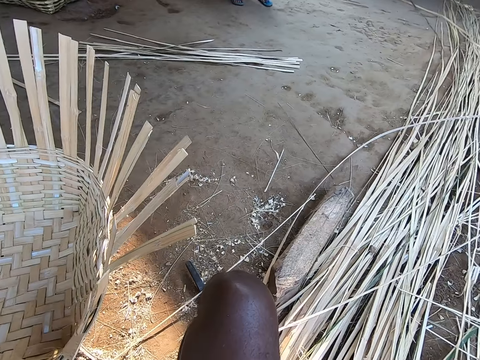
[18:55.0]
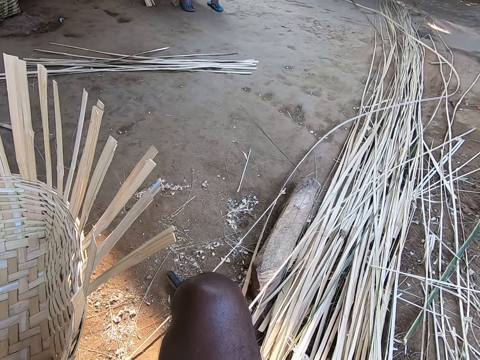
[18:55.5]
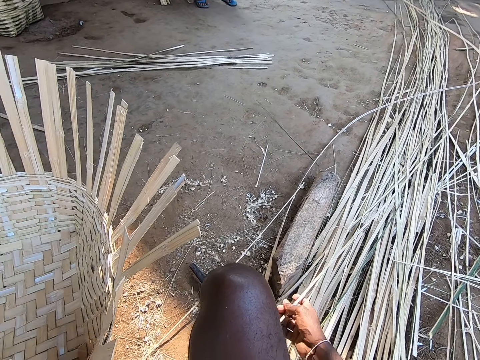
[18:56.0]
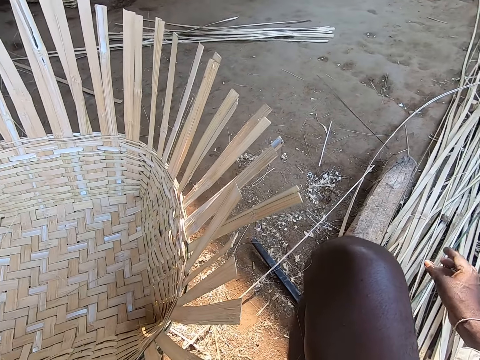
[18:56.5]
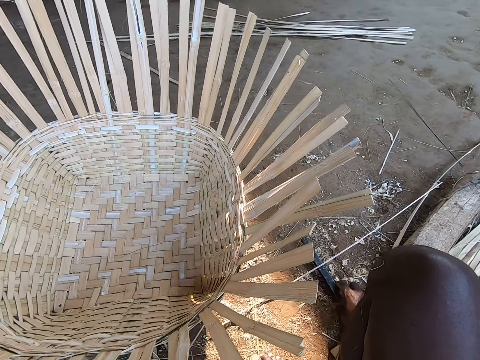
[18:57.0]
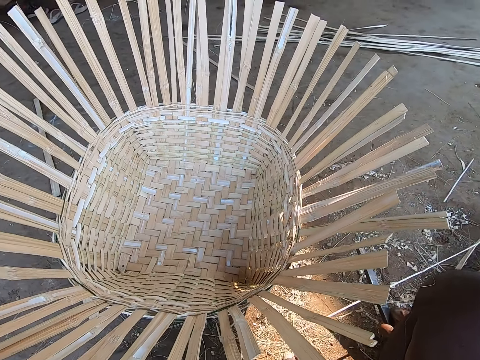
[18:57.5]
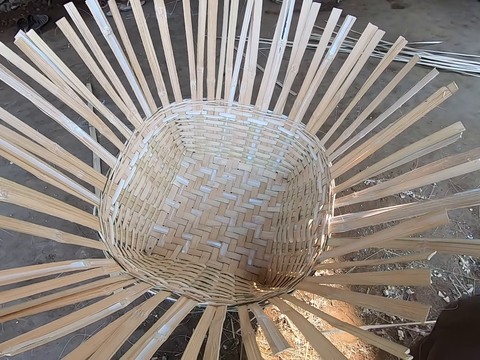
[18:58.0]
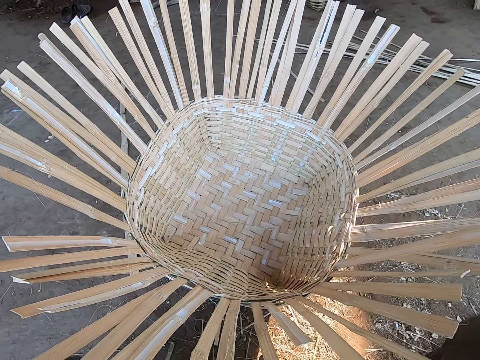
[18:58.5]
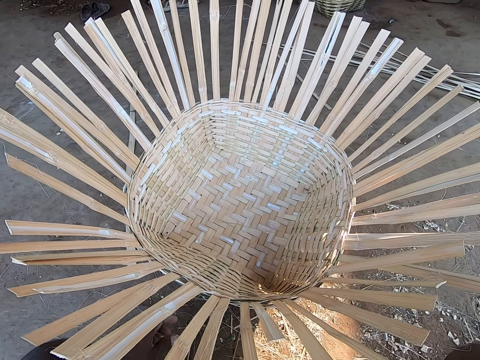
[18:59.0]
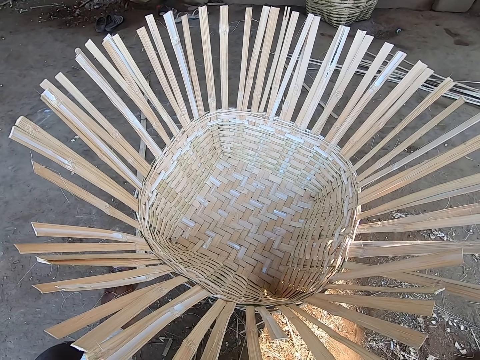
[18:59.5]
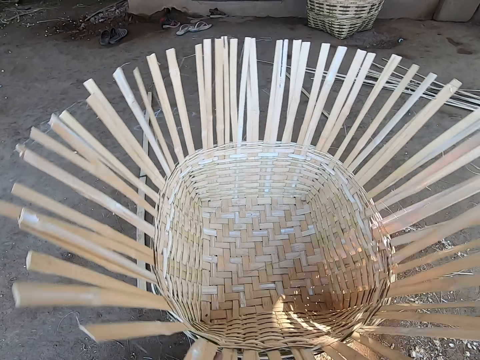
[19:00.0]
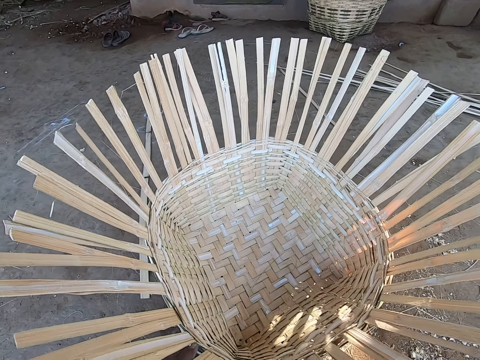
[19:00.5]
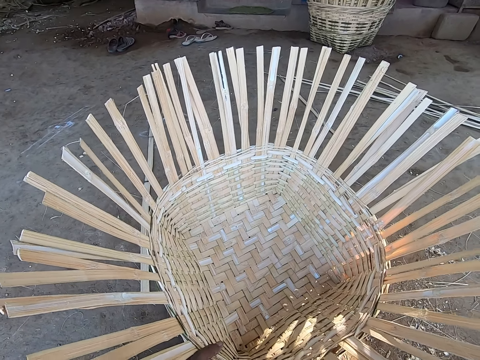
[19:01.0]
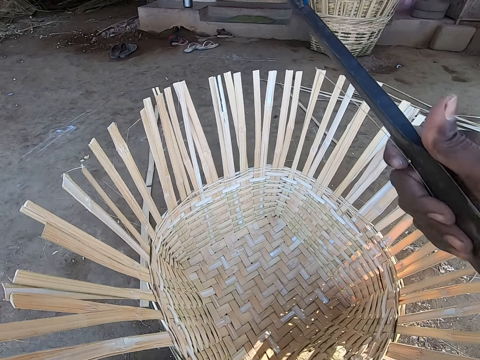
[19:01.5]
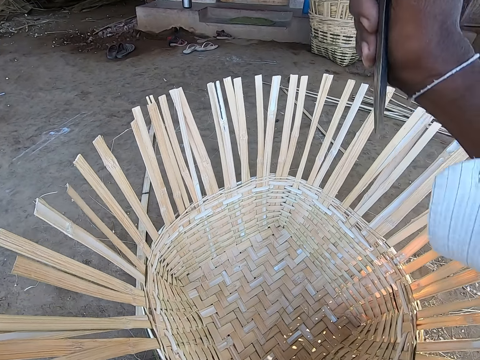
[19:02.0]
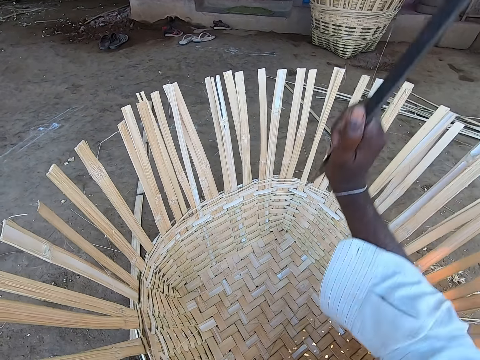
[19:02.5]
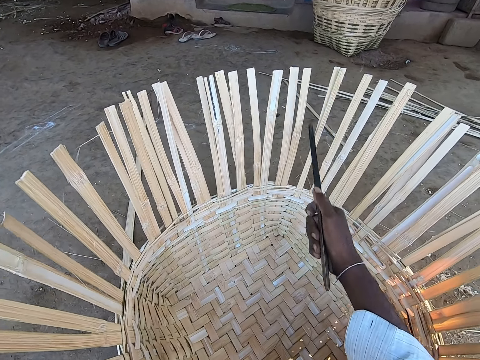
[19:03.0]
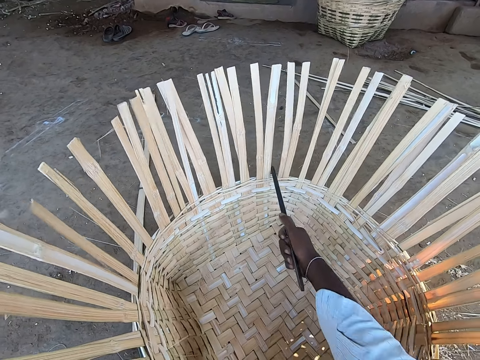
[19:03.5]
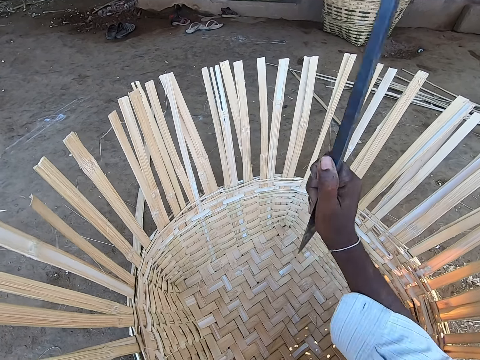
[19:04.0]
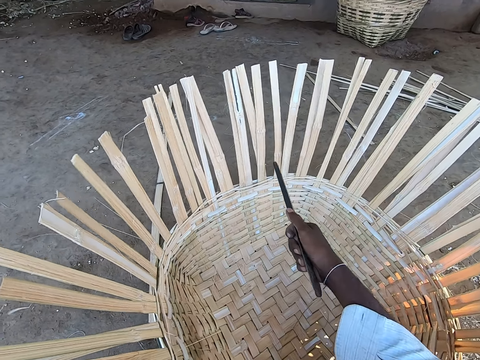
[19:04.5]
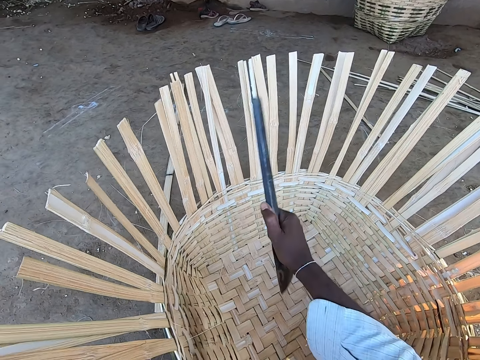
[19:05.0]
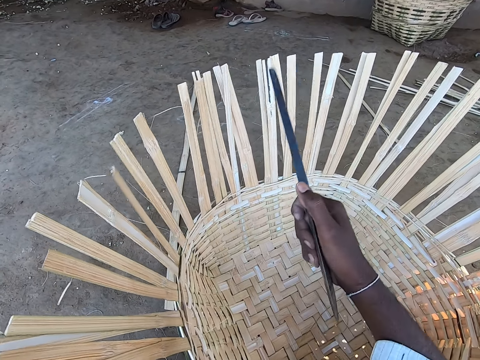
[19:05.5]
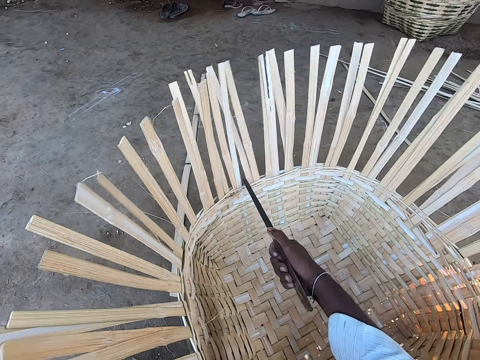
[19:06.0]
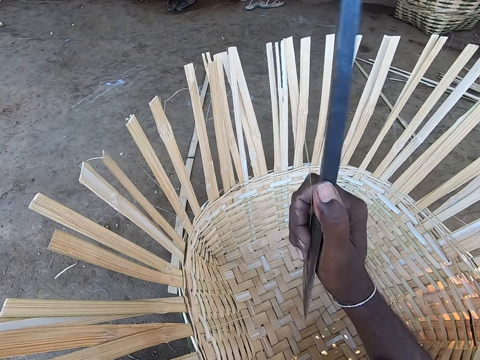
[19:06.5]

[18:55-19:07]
The camera wearer picks up a bamboo strip from the ground with his right hand. He picks up a caning chisel from the ground with his right hand. He turns the basket on the ground with his left hand. He holds the basket on the ground with his left hand. He holds a metal. He hits the basket with the caning chisel in his right hand.

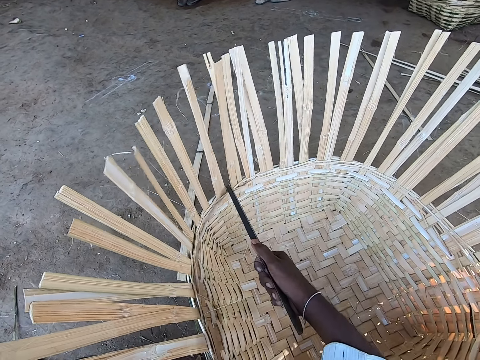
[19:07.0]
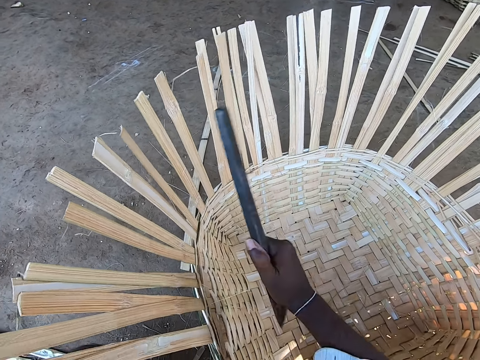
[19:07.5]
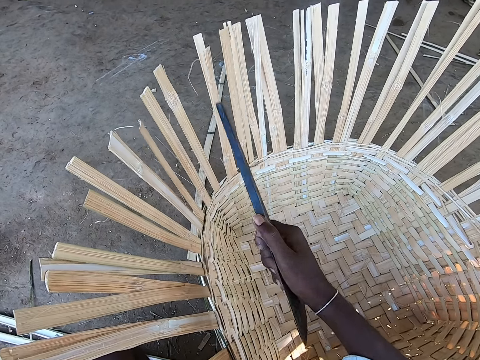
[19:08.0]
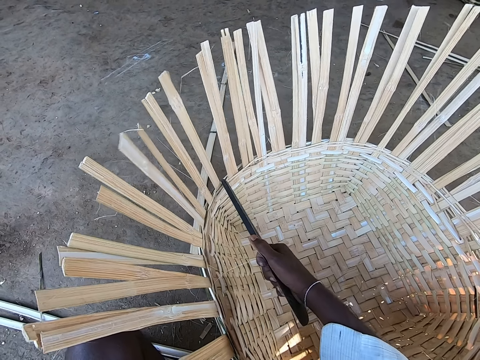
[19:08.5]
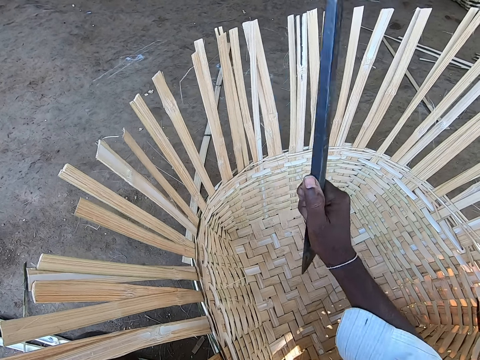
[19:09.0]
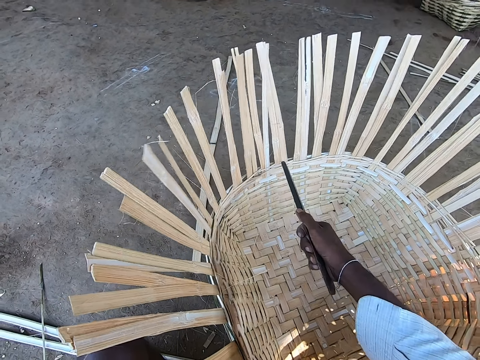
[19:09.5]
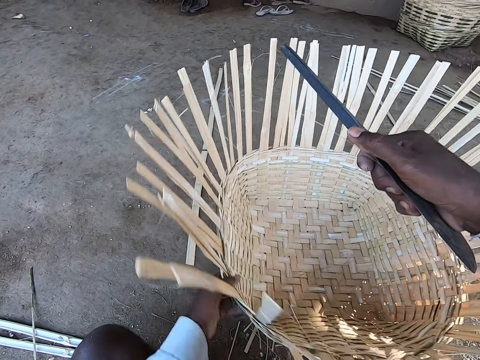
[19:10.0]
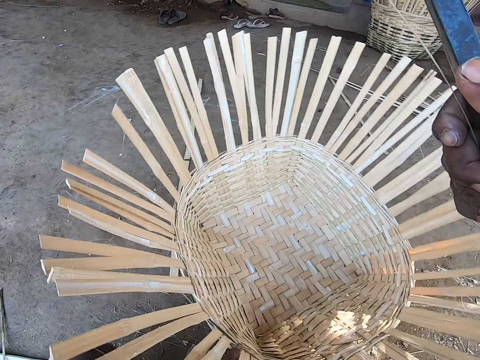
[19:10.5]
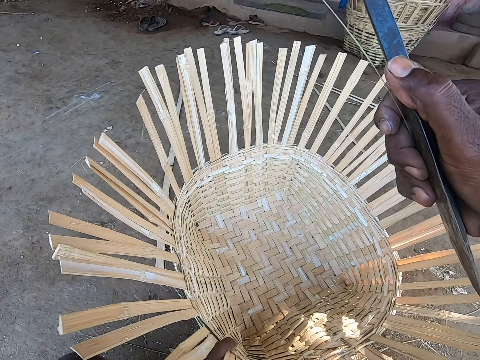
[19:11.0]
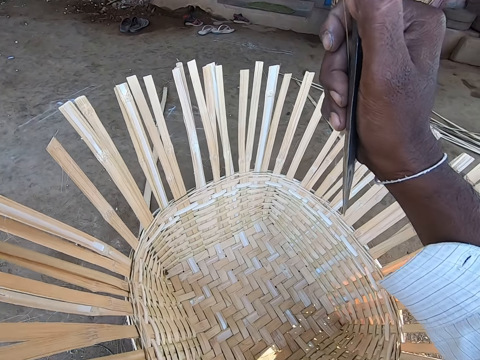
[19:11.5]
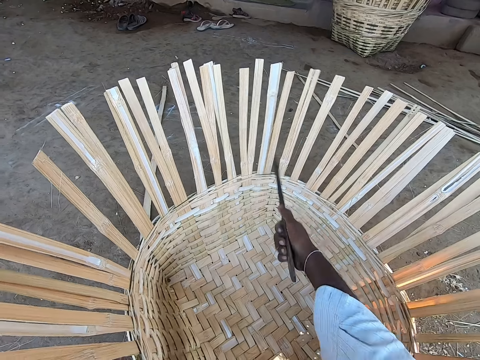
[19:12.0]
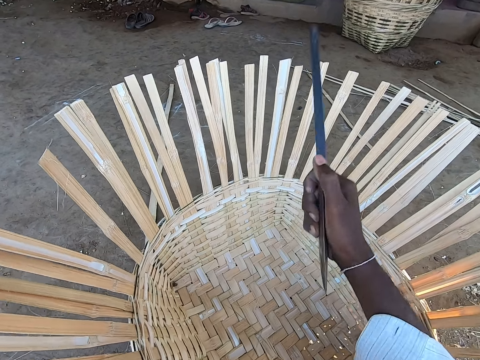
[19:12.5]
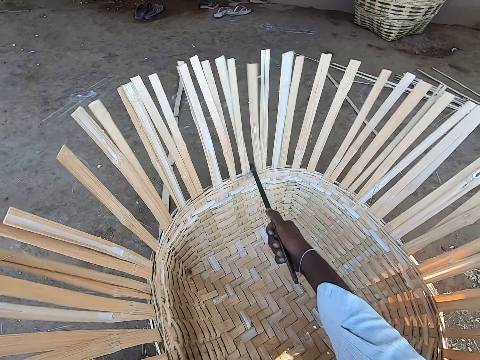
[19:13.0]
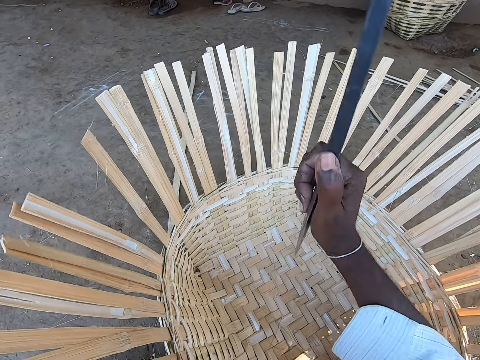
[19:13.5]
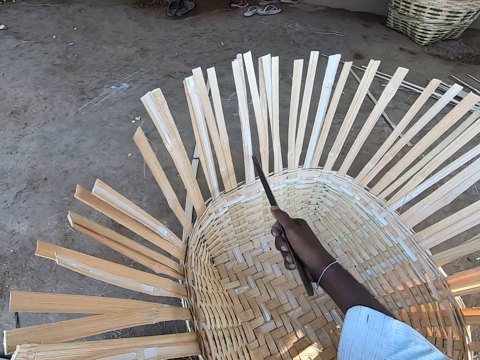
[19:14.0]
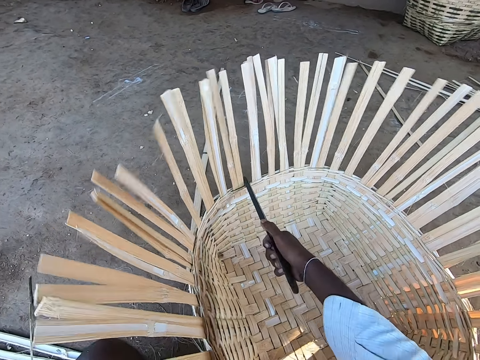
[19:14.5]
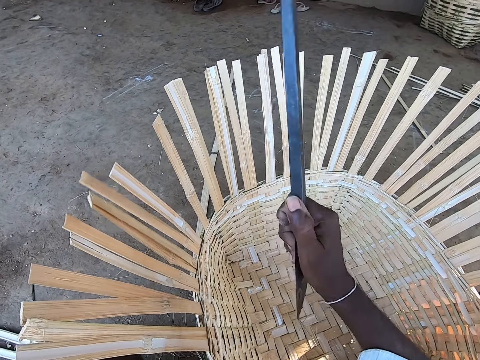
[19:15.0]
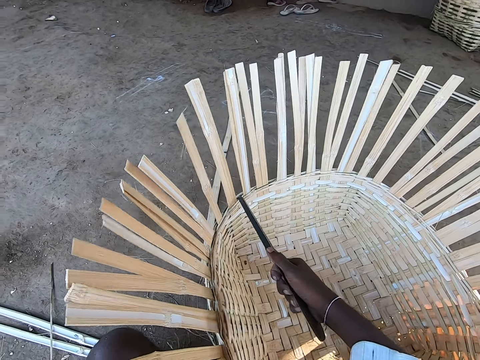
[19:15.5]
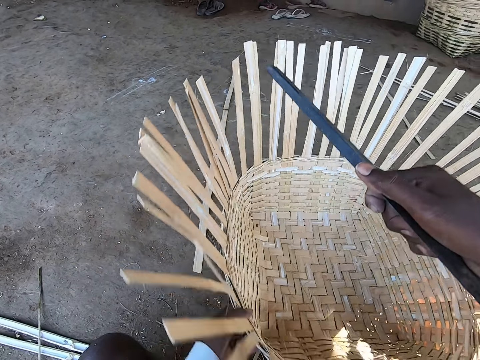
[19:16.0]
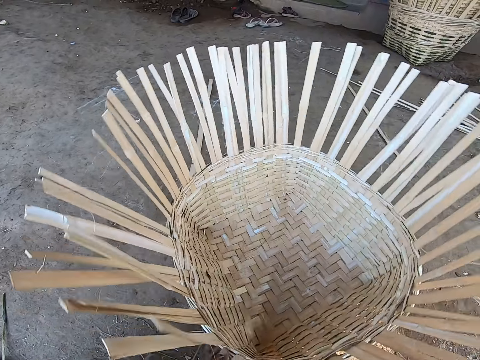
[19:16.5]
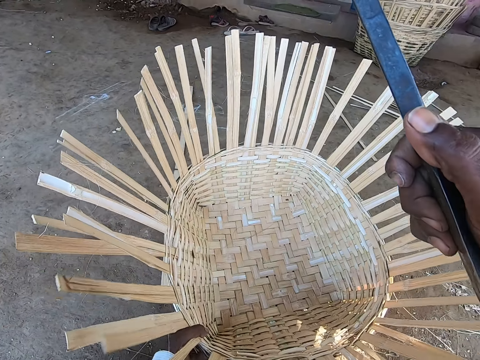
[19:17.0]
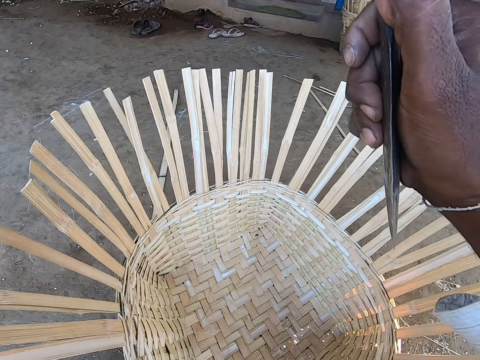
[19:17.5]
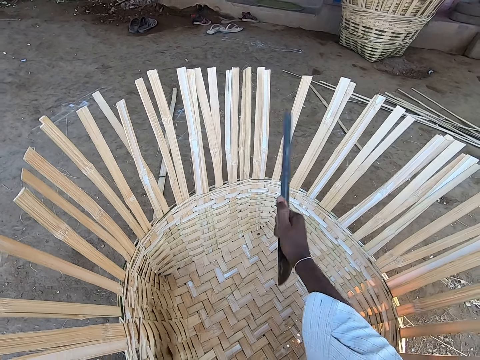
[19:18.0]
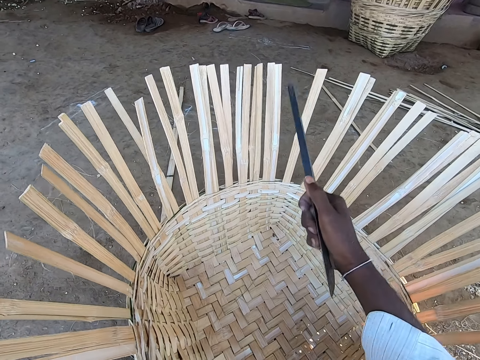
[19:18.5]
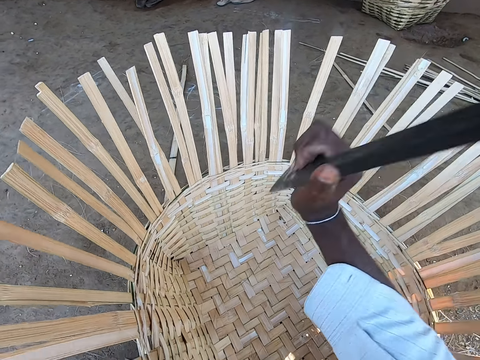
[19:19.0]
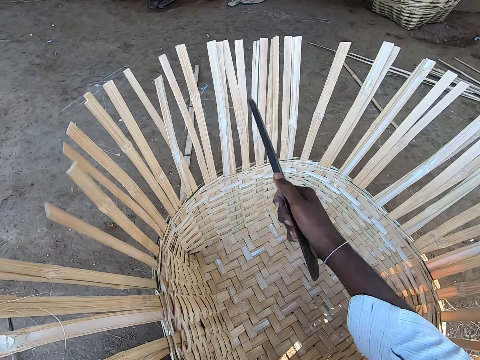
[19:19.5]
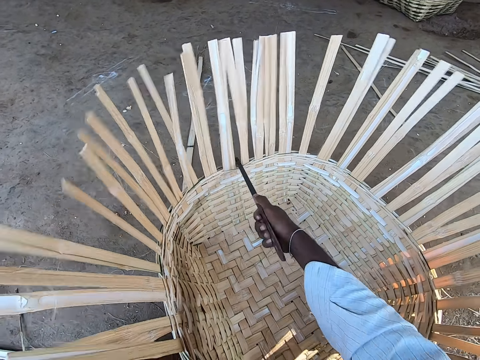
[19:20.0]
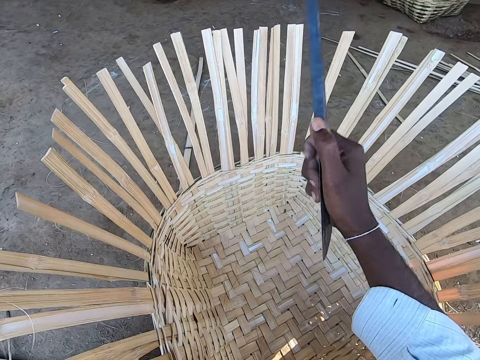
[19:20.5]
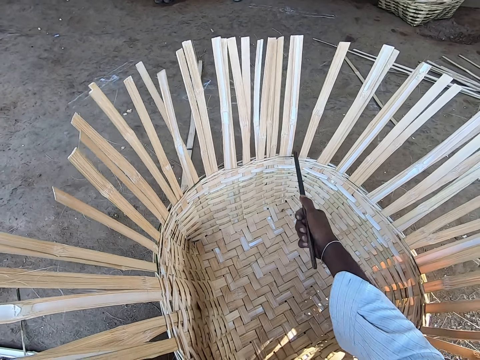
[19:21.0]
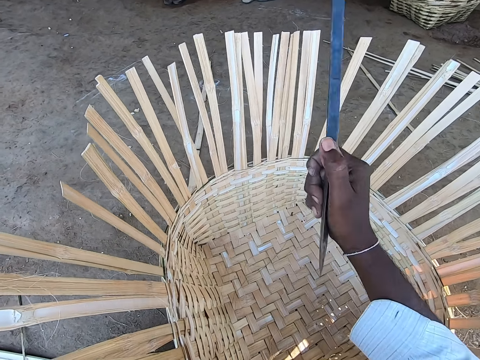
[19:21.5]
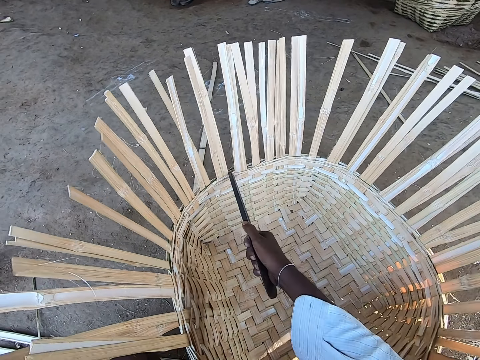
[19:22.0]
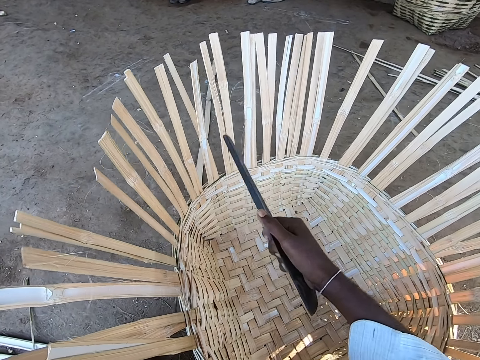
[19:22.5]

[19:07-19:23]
The camera wearer turns the basket on the ground with his left hand. He moves the basket on the ground with his left hand. He hits the basket with the caning chisel in his right hand. He turns the basket on the ground with his left hand. He moves the basket on the ground with his left hand. He hits the basket with the caning chisel in his right hand.
